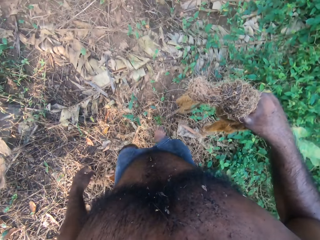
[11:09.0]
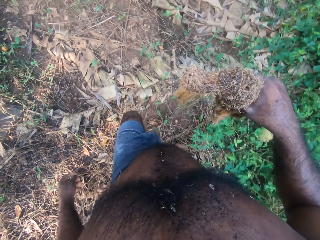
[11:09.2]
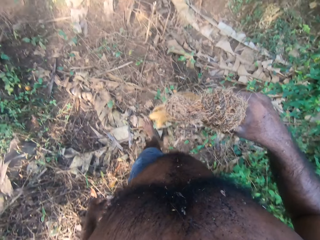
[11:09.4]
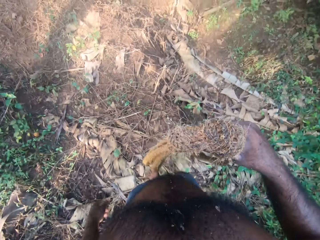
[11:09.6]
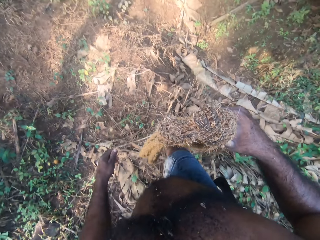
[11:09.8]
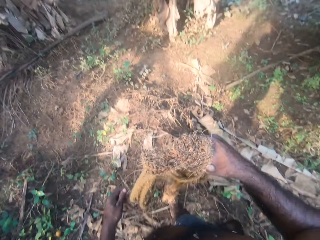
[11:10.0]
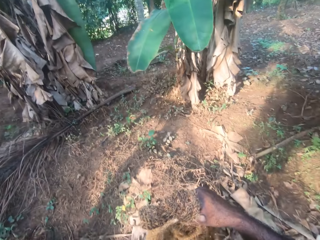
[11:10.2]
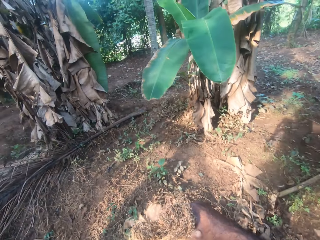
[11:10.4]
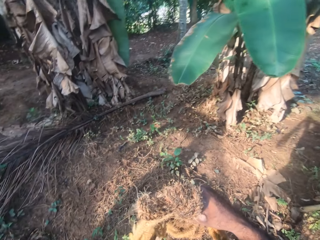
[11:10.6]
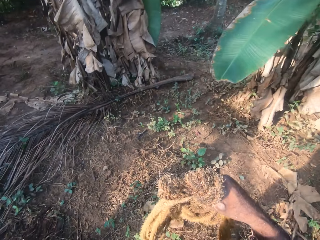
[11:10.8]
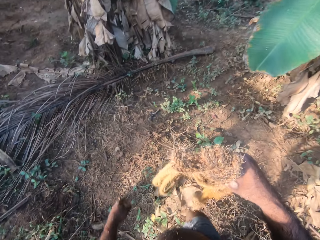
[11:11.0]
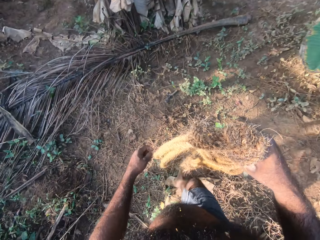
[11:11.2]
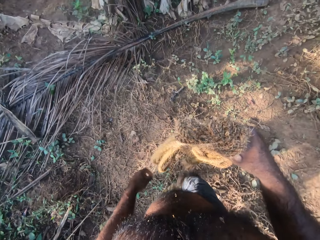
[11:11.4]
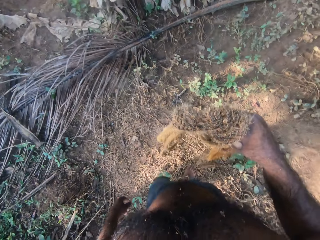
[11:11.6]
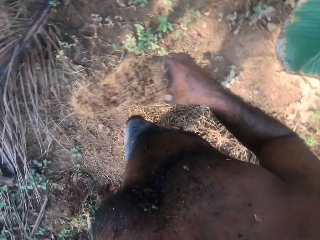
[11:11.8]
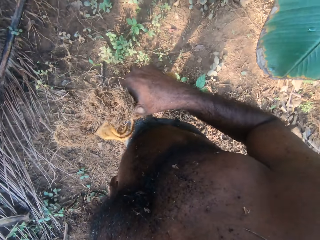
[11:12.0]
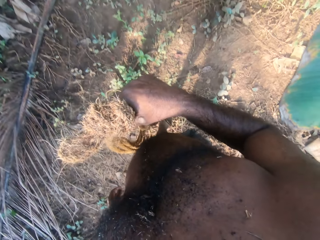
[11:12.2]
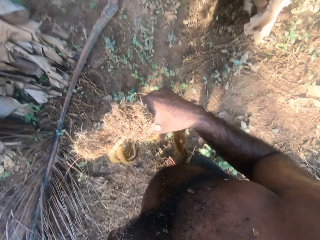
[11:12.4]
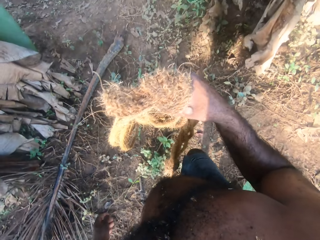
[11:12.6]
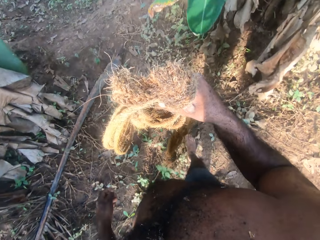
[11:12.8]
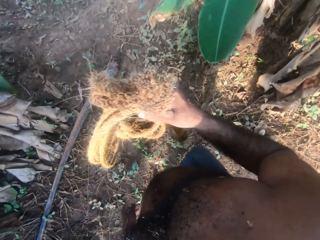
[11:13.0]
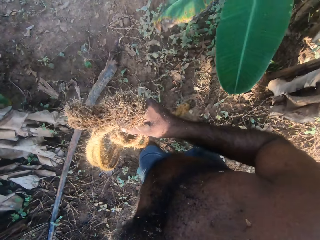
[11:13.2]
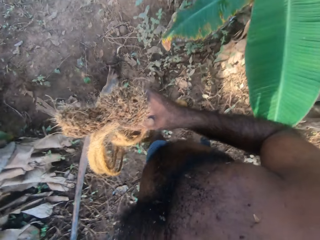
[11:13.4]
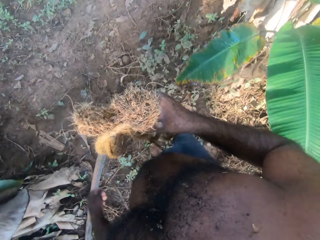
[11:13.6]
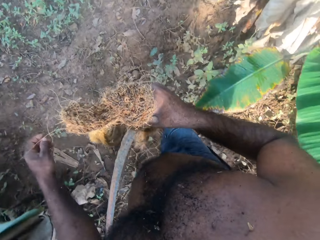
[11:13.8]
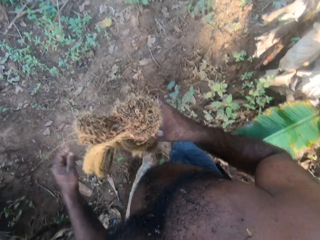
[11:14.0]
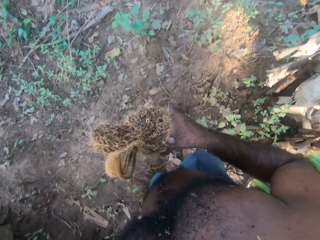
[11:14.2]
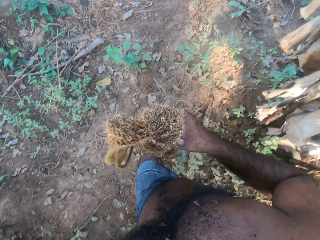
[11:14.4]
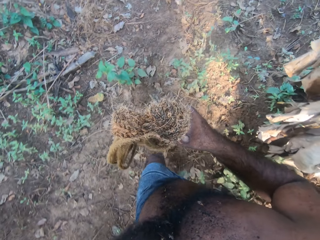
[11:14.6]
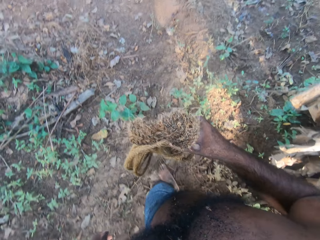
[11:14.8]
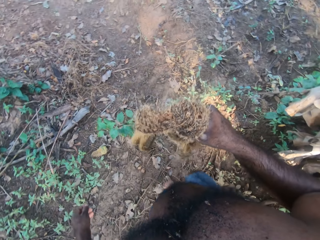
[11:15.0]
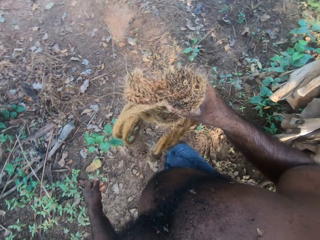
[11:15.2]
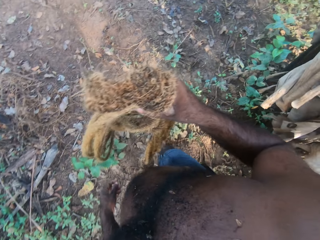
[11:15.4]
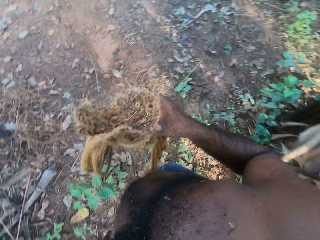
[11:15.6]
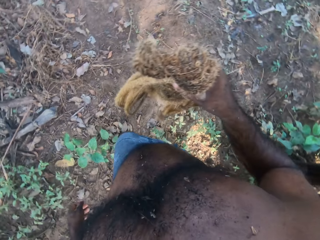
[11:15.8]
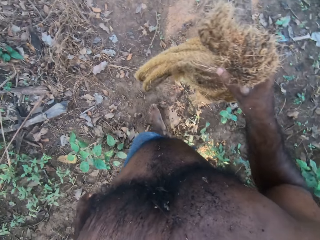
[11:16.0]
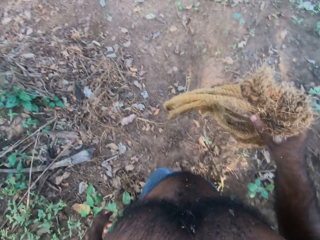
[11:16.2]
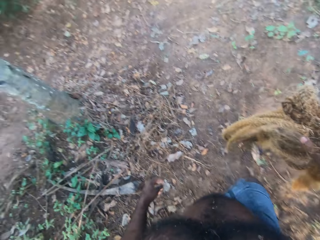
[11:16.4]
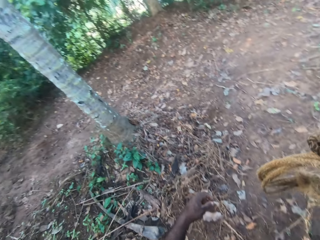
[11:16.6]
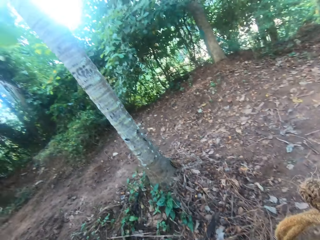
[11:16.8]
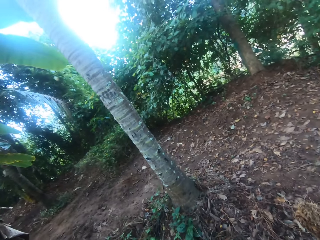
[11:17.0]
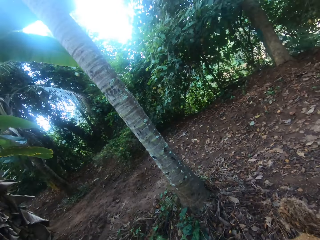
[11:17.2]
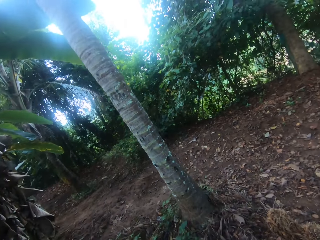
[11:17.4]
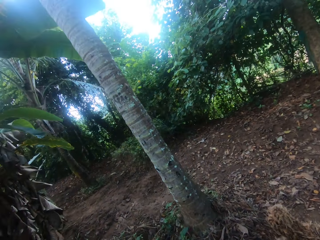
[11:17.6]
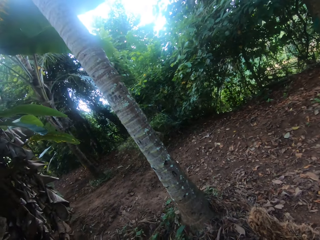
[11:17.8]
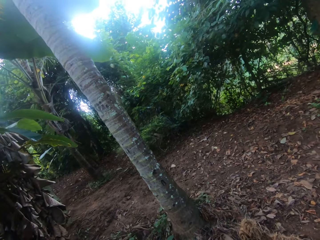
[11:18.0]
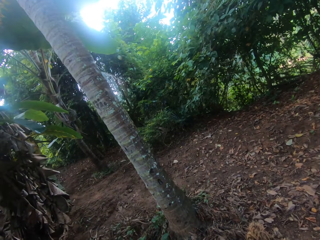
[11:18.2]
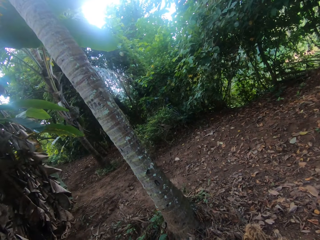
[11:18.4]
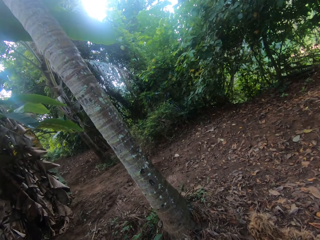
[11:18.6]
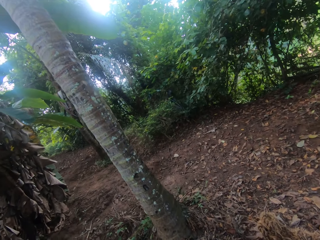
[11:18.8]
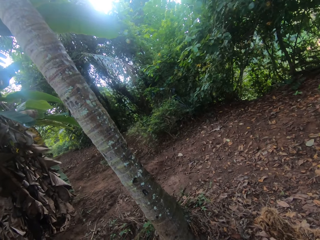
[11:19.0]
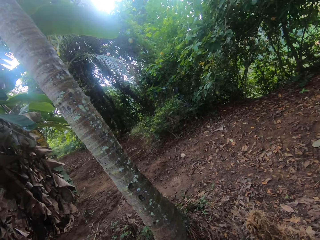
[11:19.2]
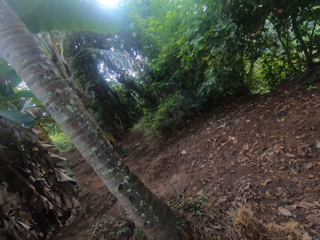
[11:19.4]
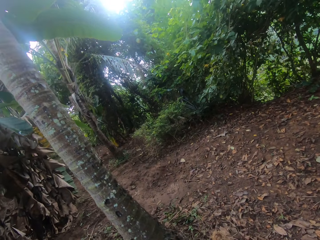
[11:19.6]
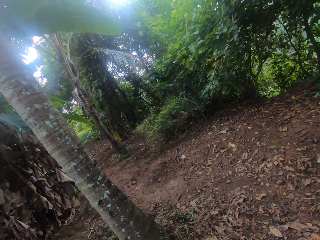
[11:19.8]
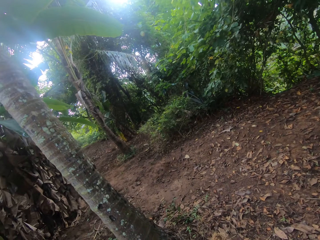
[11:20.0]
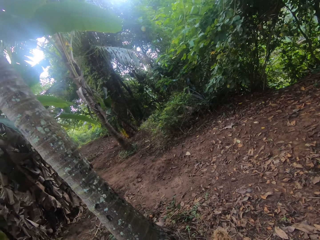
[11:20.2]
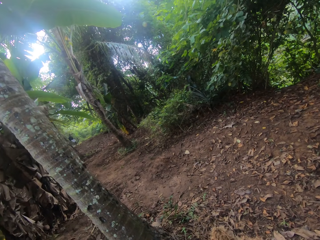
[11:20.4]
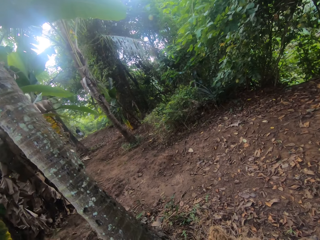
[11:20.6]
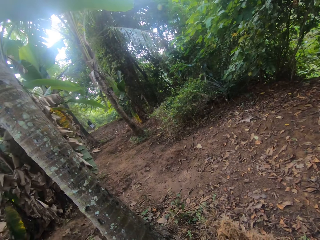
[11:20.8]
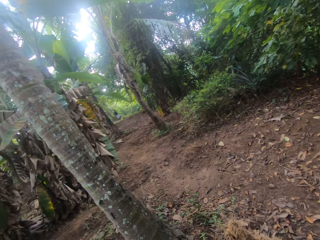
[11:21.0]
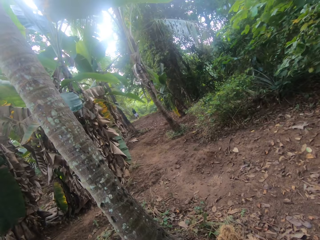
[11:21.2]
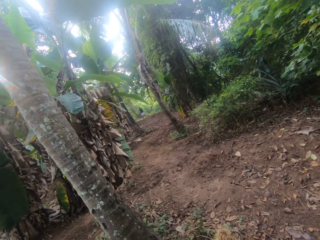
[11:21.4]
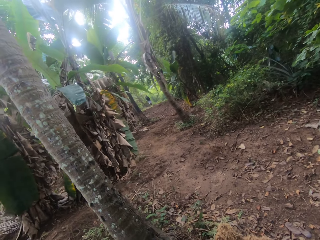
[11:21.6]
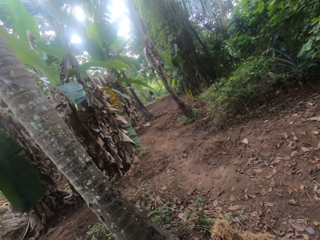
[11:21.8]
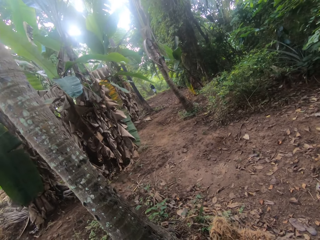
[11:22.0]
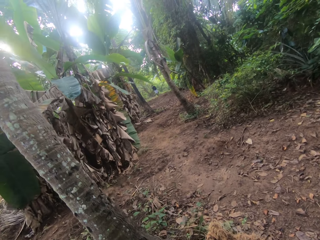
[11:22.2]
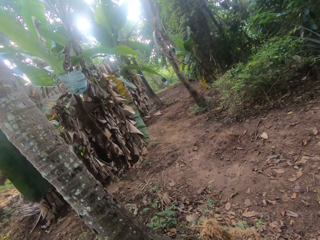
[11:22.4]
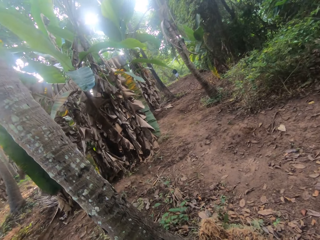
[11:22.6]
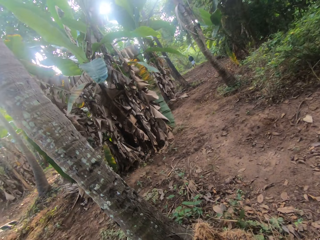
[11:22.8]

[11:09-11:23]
The camera wearer looks around. They look around again.

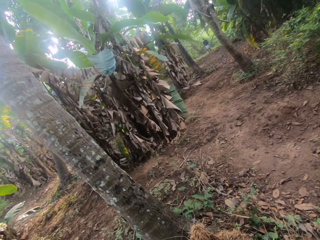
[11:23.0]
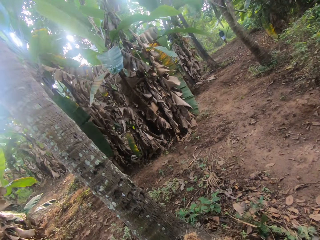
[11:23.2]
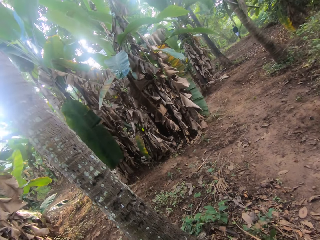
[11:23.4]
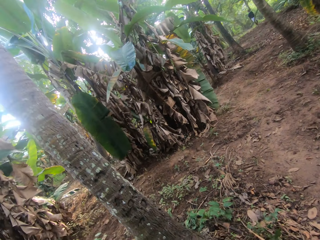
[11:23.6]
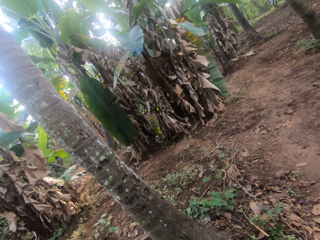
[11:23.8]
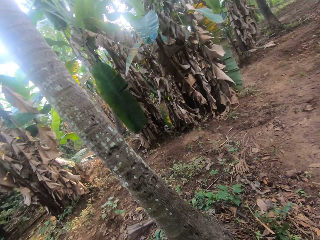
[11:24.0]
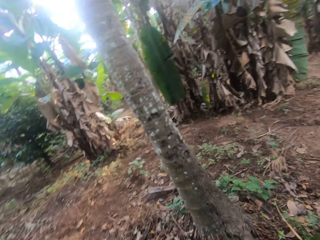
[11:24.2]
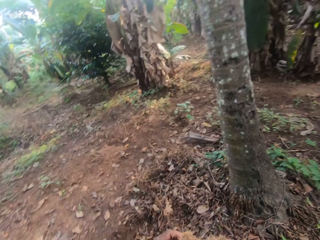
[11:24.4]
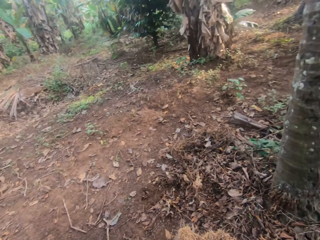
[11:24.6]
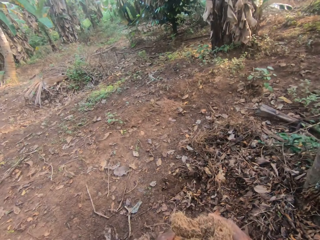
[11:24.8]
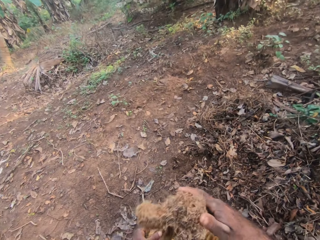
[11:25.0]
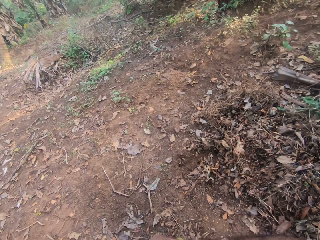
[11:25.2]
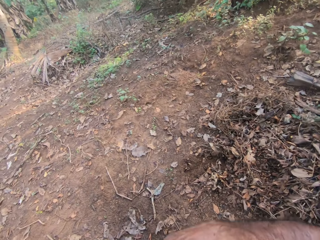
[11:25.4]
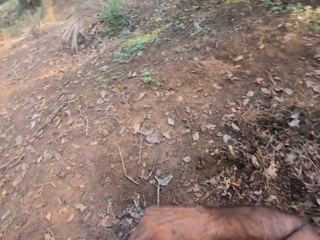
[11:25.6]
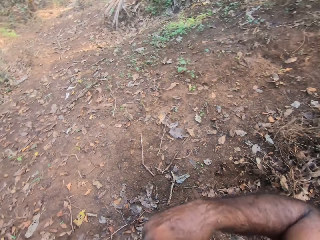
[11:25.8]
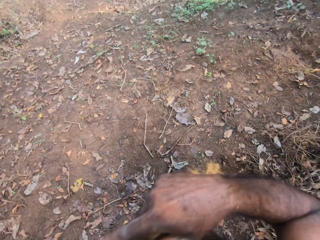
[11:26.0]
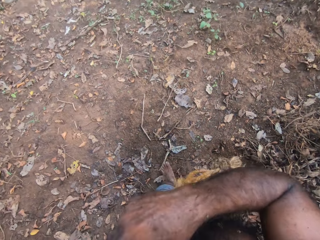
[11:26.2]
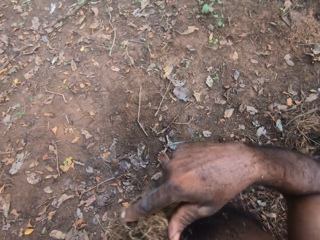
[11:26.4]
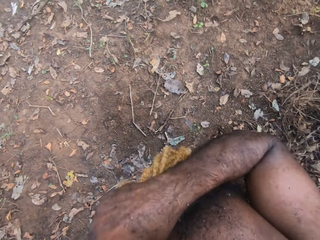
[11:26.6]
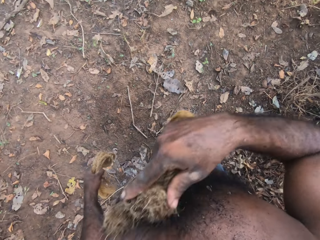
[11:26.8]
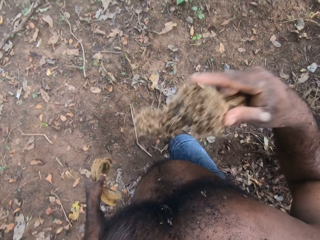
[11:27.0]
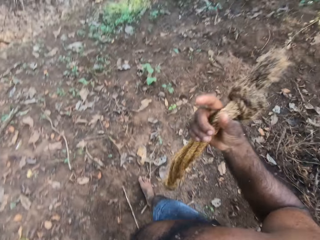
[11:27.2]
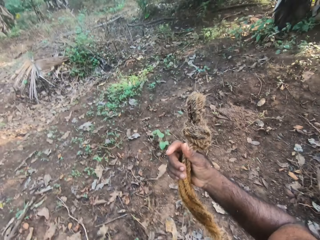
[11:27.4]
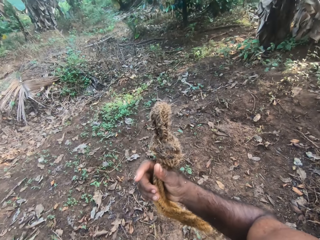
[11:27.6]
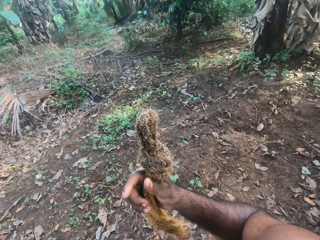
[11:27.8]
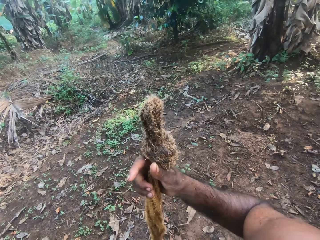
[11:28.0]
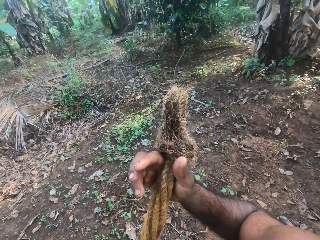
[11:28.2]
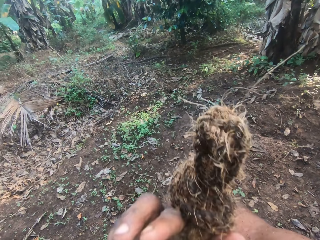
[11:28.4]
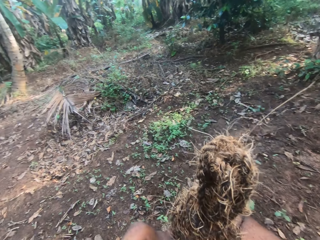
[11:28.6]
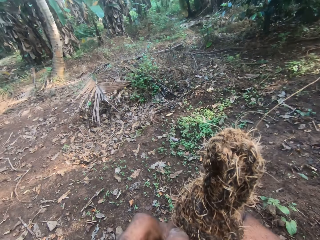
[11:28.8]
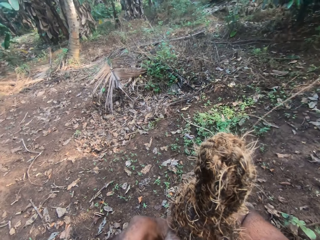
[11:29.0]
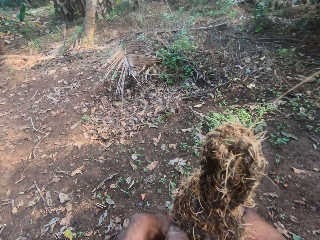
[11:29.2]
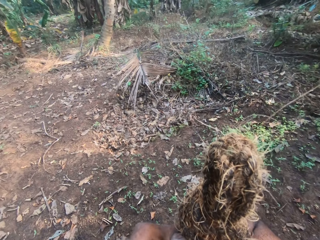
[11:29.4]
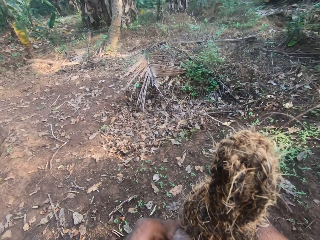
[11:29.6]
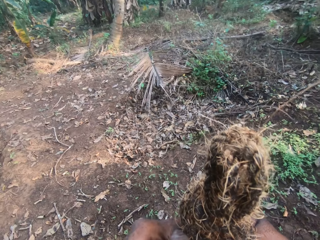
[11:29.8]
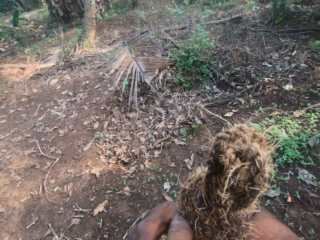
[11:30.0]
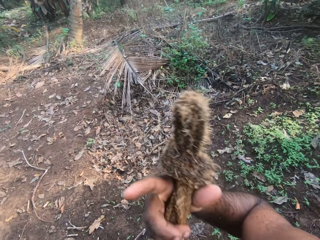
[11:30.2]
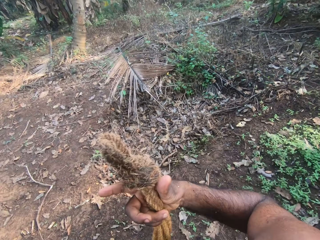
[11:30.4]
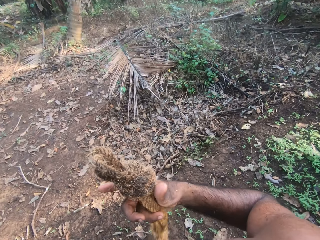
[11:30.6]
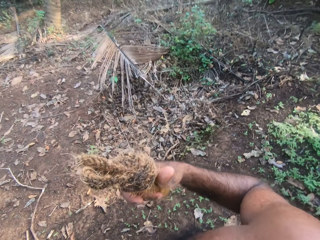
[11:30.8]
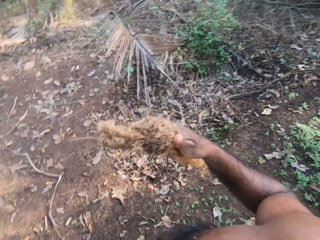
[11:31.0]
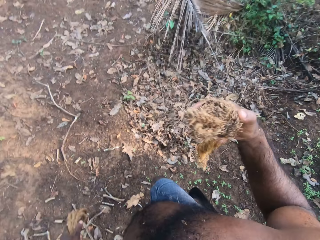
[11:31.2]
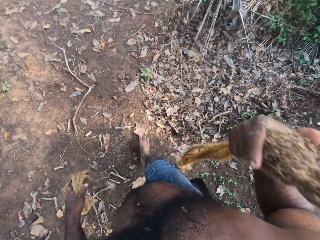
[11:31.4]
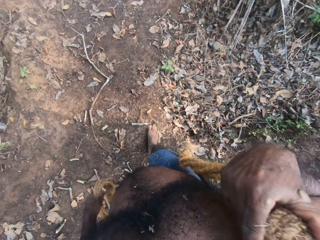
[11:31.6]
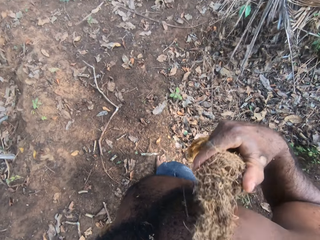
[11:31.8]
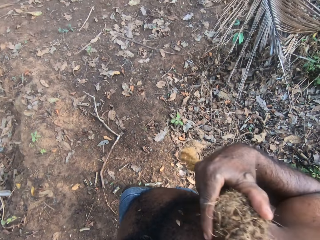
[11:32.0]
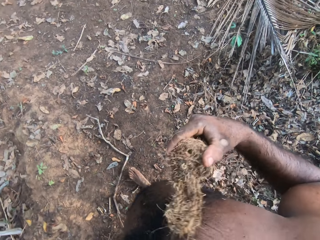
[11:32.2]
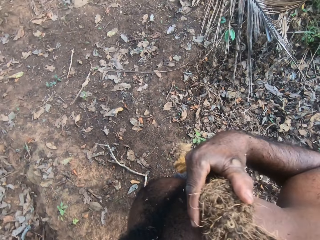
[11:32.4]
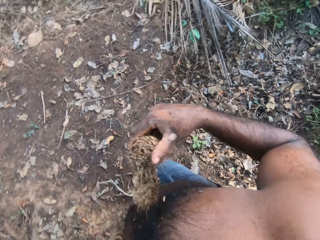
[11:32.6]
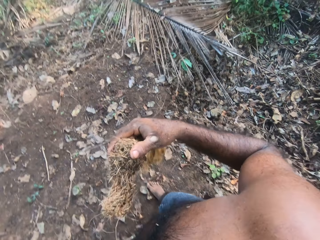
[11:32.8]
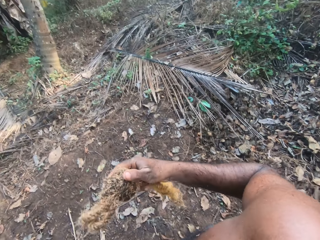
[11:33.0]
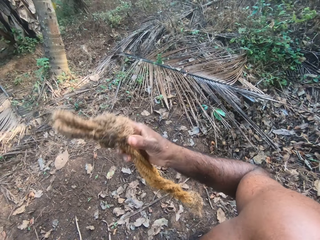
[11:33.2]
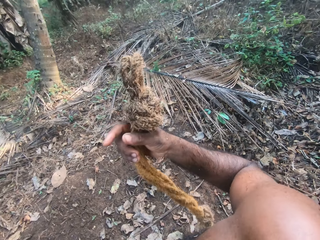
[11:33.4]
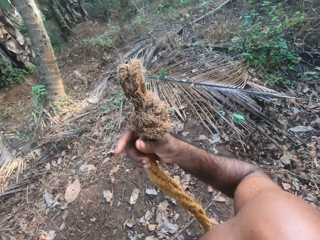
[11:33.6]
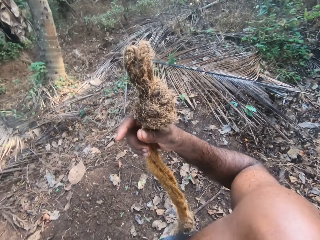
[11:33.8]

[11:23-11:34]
The camera wearer rubs the rope on his stomach with his right hand. He moves around. He lifts his right hand. He touches his face. He rubs the rope on his stomach with his right hand.
